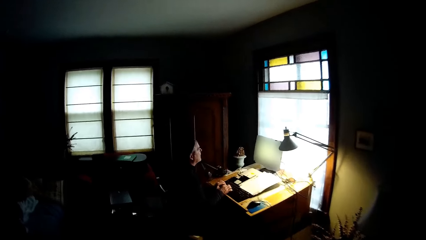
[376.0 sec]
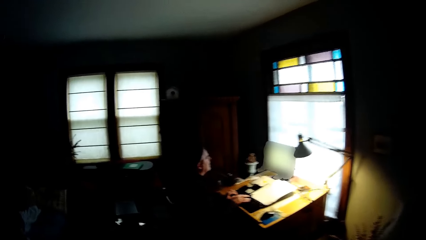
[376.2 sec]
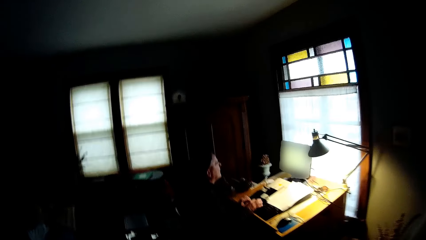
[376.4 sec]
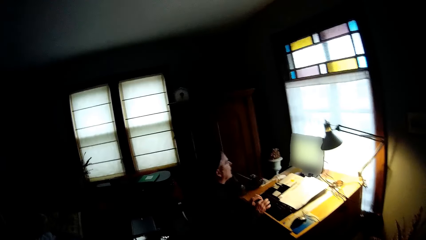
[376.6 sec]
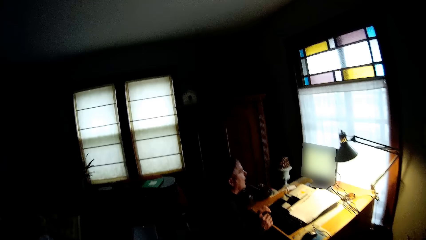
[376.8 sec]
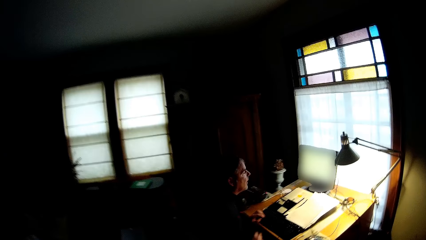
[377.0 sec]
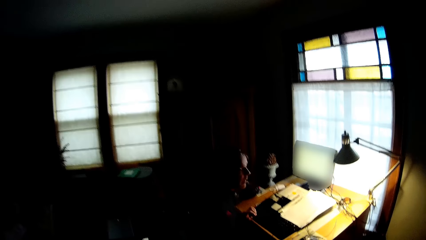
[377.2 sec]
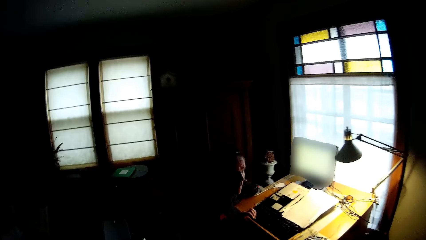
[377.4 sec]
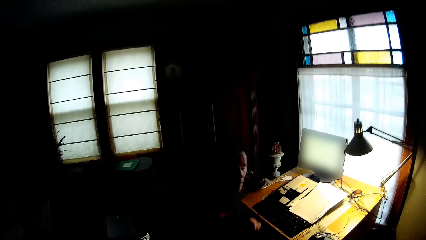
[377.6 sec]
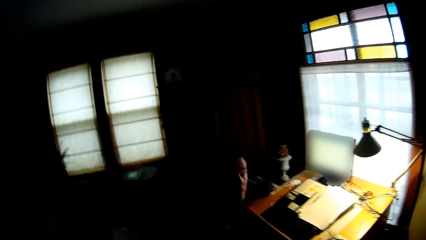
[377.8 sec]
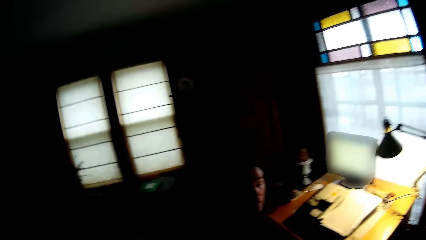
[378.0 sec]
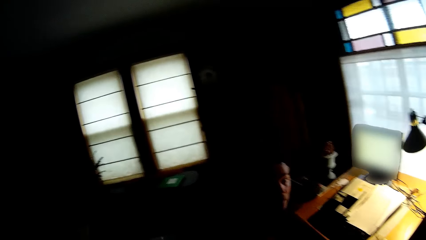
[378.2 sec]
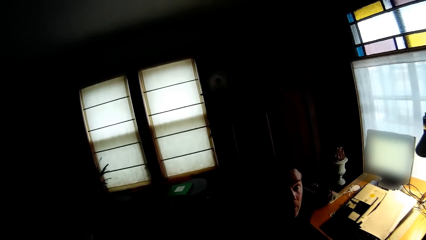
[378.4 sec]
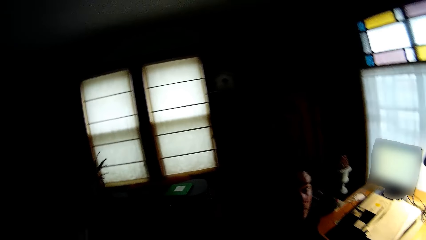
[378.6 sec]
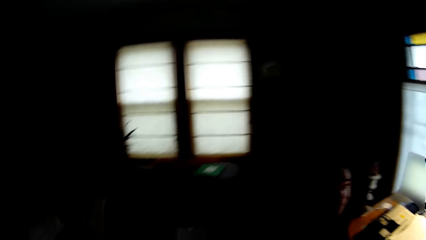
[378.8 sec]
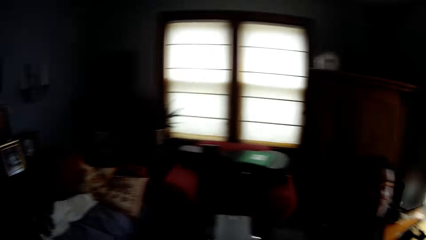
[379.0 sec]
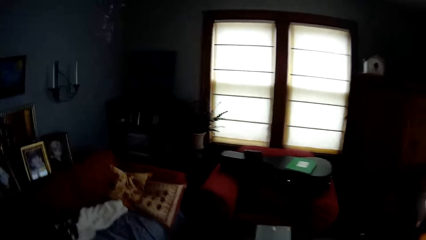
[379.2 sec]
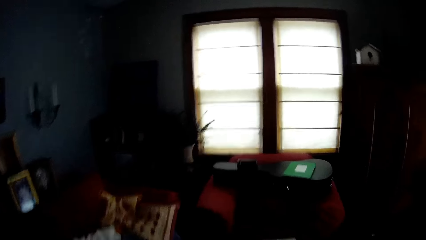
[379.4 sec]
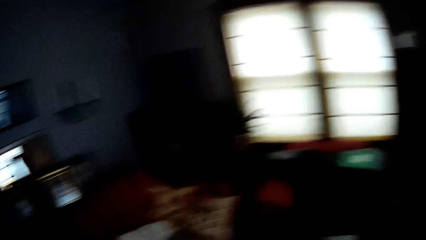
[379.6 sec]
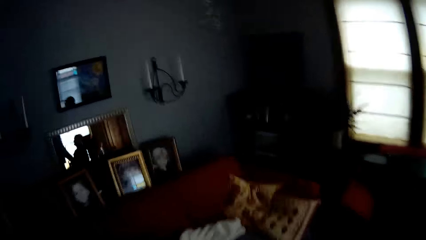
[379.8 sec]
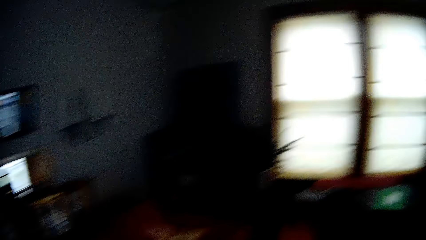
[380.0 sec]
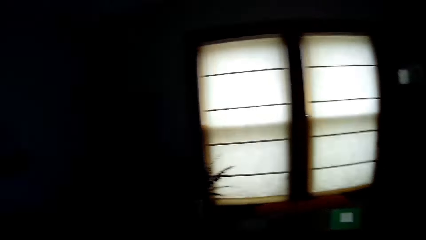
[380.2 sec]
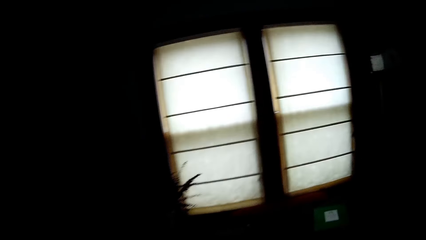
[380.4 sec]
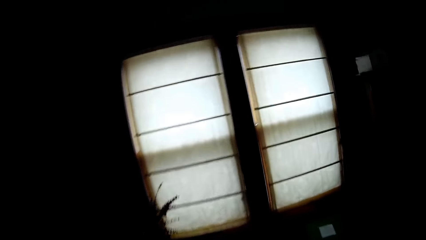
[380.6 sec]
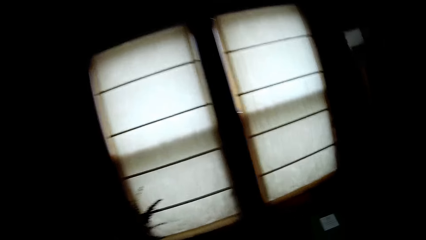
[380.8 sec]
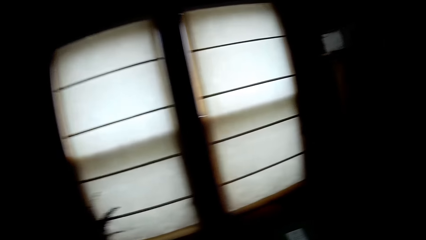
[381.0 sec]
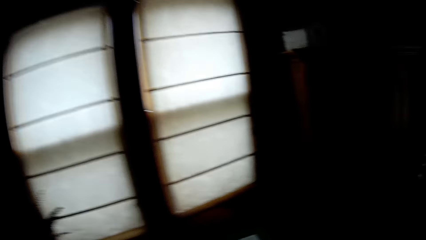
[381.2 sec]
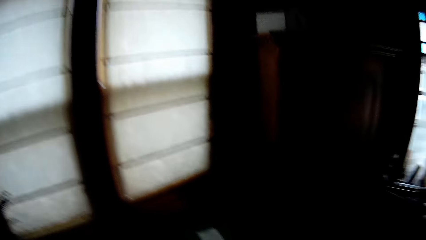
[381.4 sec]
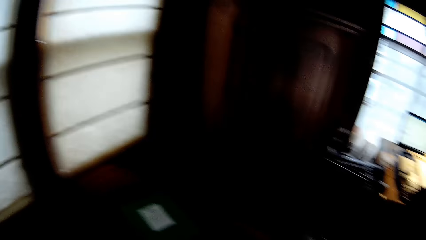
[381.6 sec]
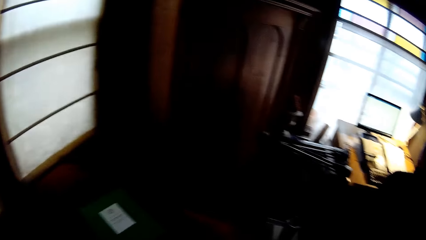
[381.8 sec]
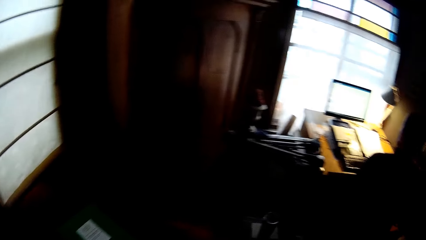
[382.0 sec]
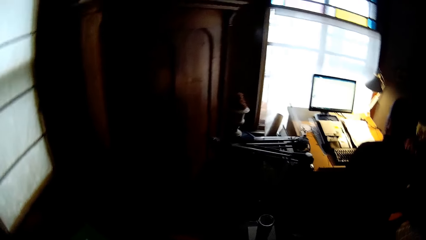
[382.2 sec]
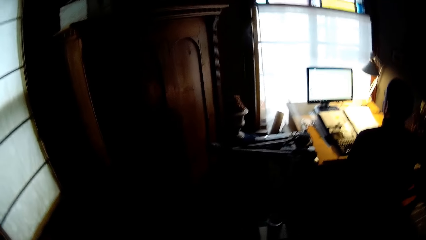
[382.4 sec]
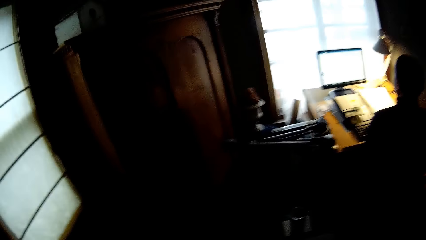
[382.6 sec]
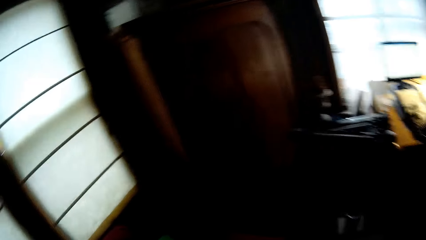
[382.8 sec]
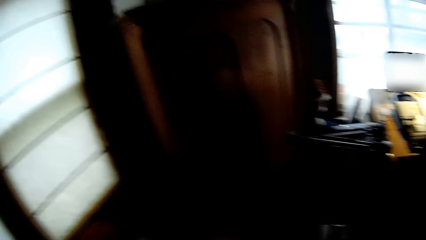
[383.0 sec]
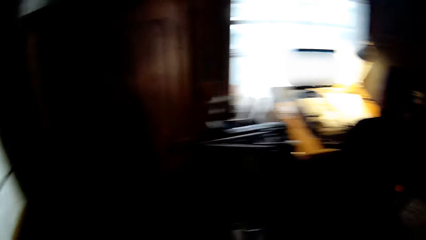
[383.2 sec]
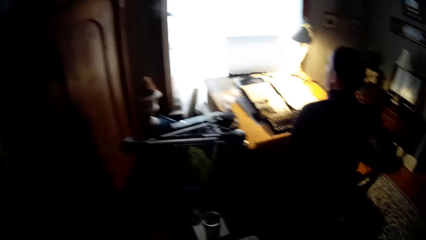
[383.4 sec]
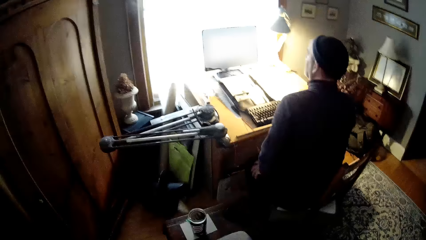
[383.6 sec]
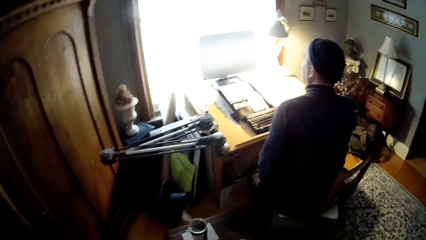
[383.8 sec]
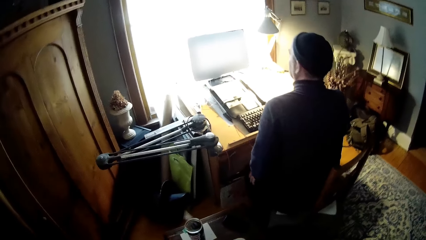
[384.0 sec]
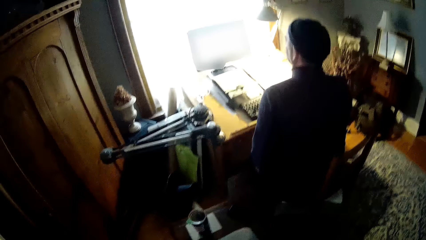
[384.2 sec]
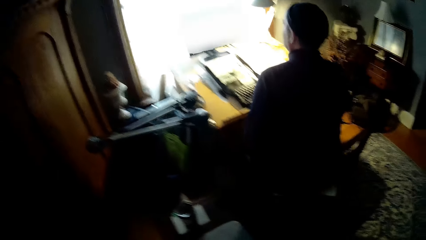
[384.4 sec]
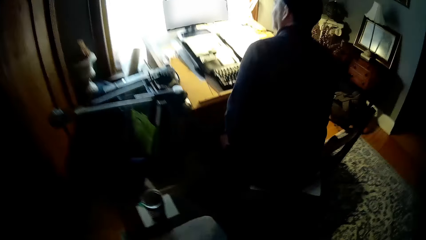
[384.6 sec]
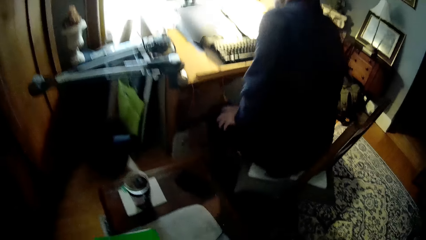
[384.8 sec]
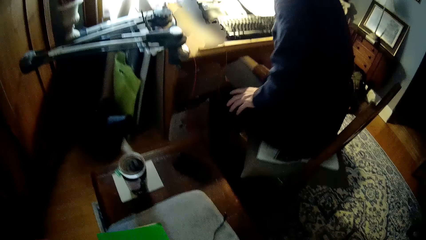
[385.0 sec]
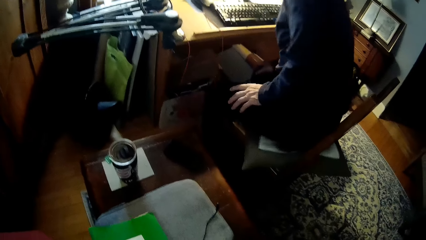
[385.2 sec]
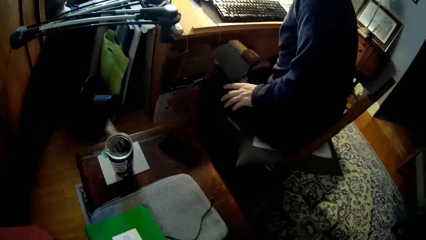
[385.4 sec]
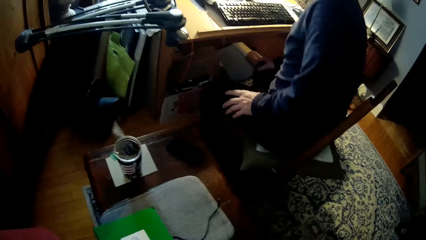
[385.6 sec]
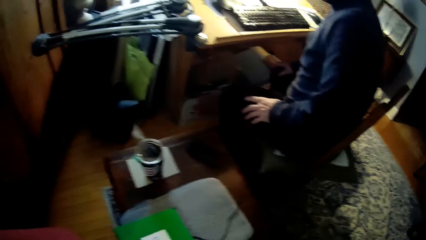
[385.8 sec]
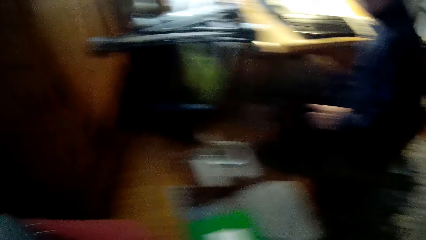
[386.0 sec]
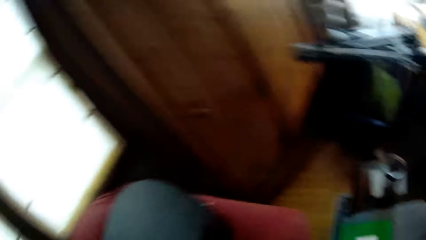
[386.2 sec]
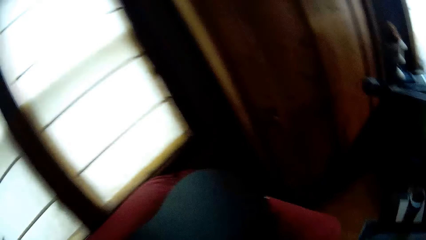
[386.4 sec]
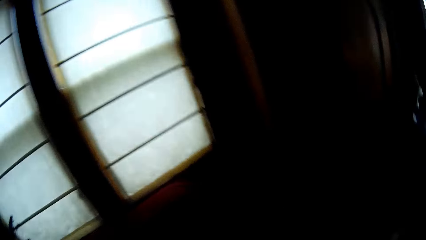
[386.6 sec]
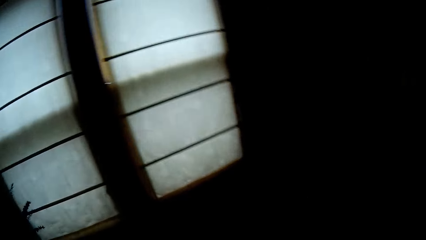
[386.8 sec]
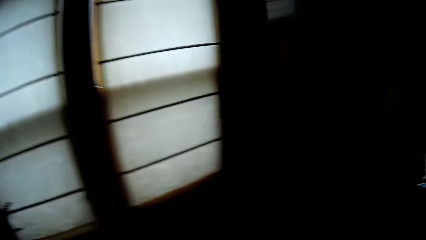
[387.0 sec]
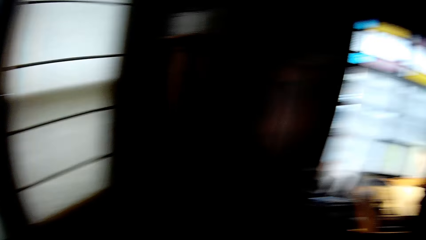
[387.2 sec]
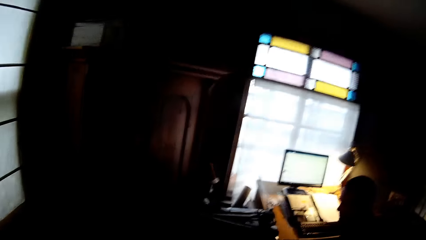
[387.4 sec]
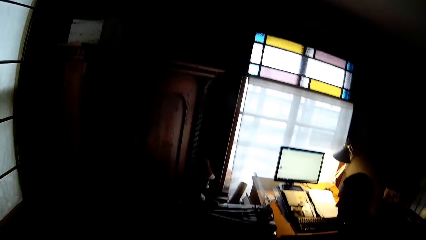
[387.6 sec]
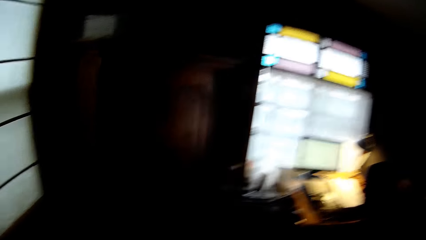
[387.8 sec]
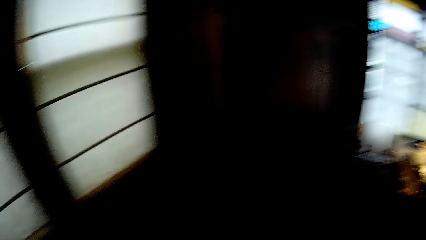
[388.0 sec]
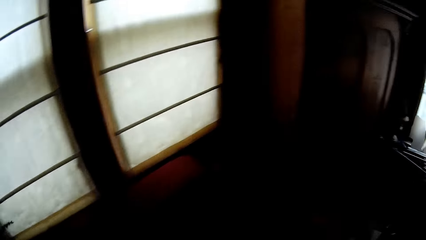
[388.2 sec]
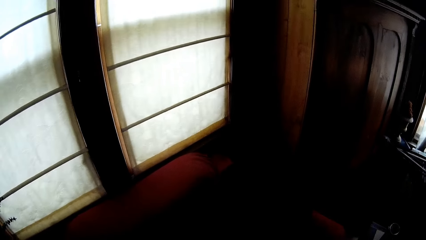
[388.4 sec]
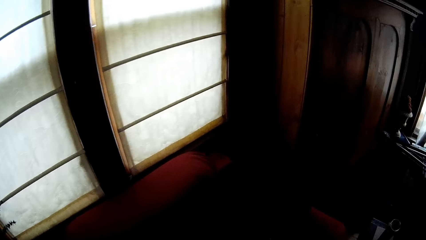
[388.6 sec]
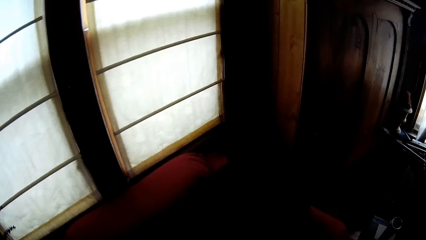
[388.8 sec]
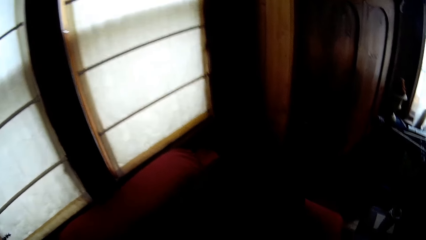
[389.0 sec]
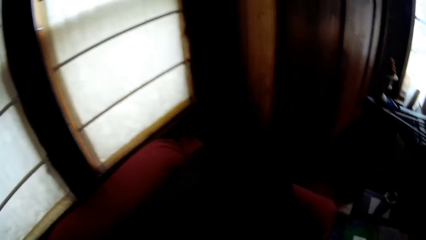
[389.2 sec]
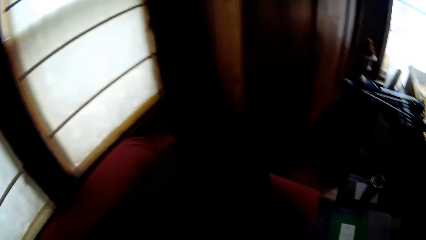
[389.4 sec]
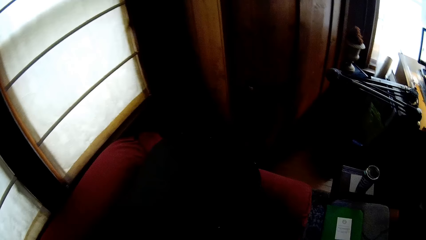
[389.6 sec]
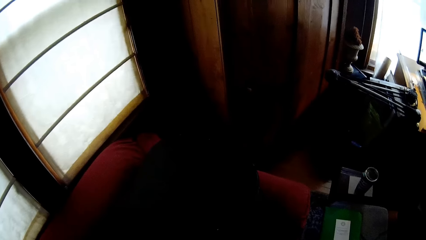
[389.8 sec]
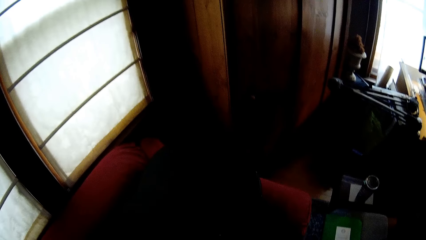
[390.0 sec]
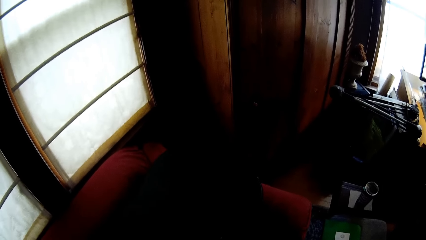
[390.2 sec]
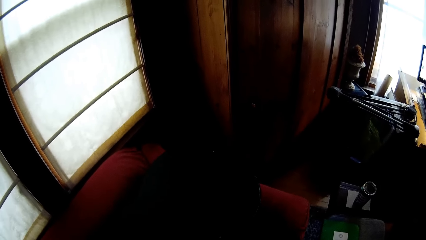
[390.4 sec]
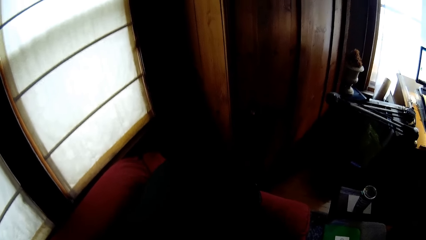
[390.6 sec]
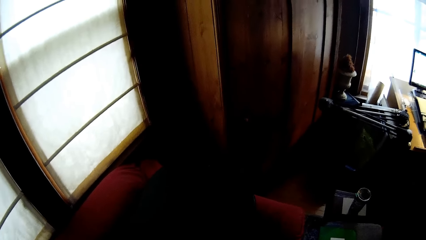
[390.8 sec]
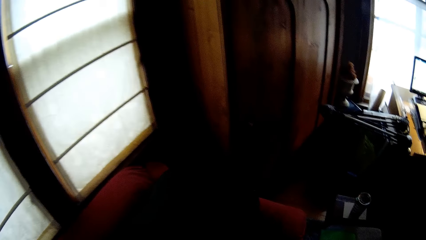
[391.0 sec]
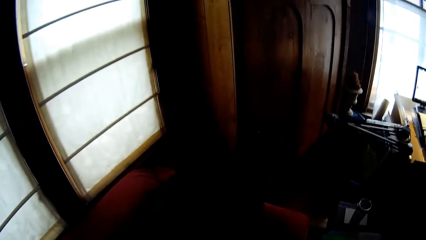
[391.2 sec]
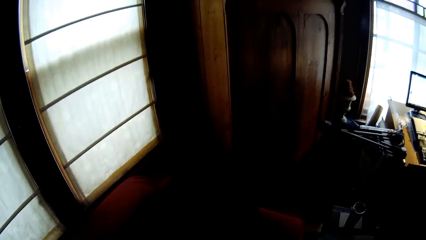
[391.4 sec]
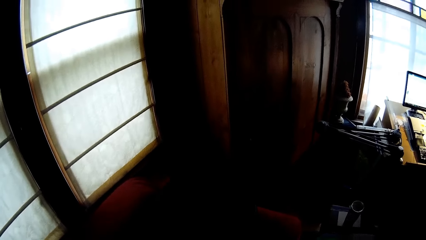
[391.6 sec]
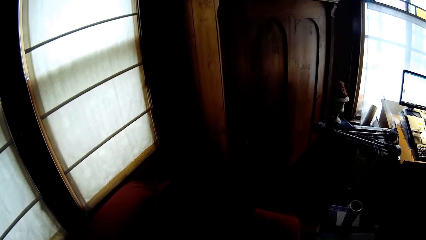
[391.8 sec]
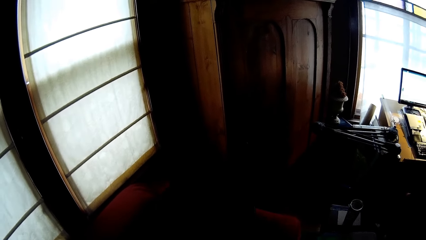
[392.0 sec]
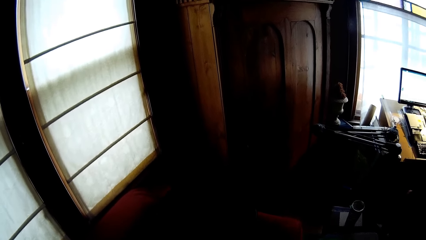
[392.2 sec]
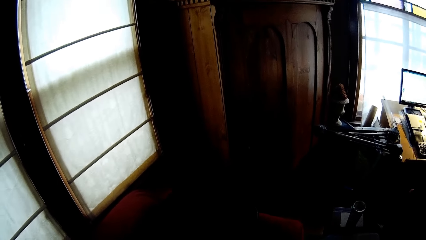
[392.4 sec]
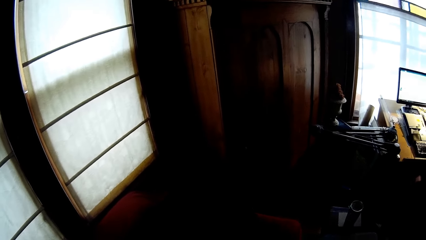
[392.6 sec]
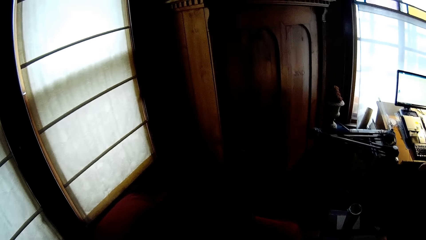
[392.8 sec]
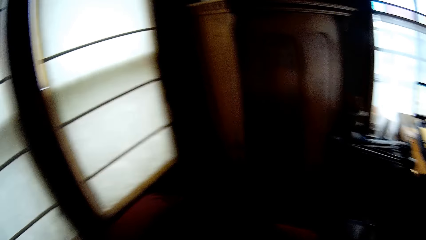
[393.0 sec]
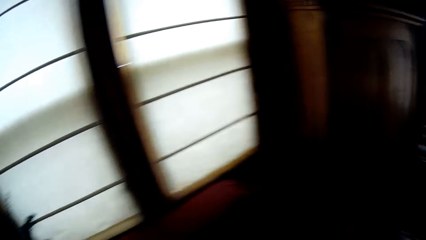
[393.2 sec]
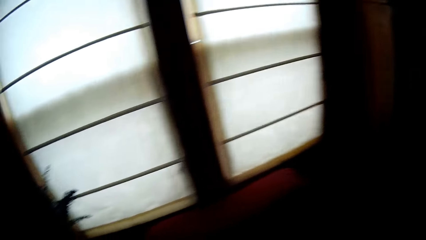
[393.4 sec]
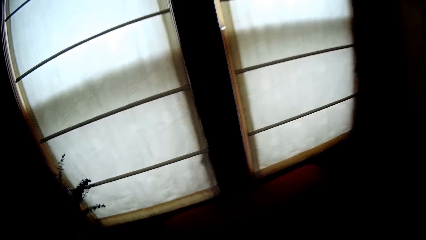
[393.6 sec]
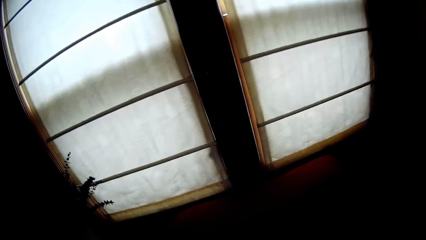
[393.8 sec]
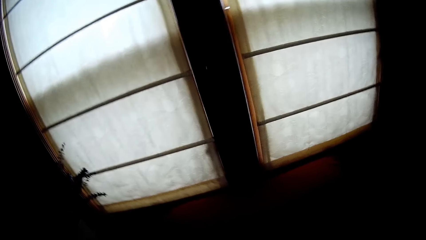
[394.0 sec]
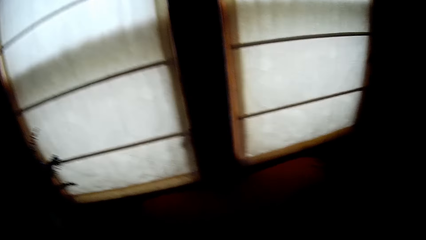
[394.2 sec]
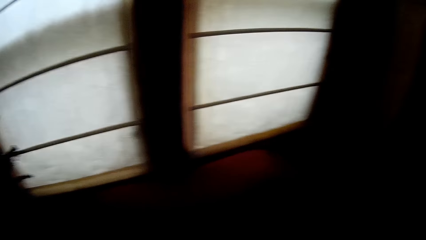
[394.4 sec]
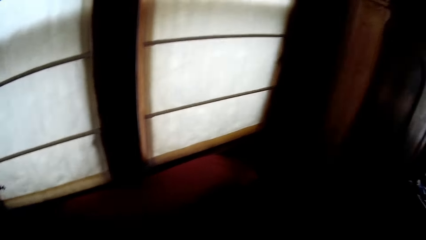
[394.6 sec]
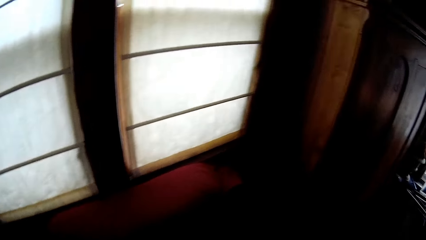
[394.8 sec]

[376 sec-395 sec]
The camera wearer stares at a person. They look around. They walk around the house. They look around the house. They stare at the guitar on the sofa.
